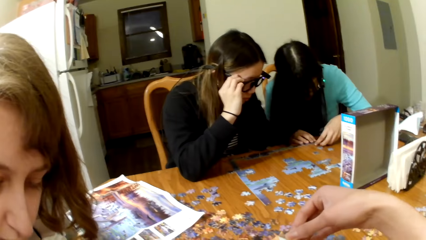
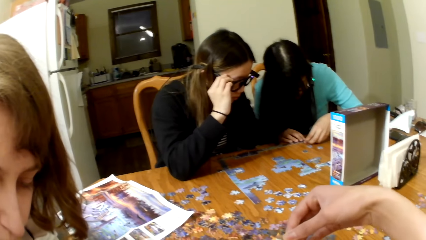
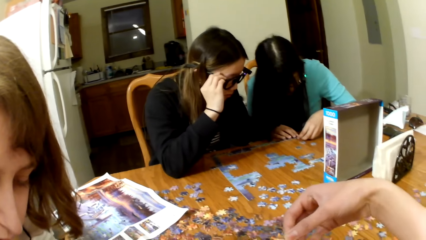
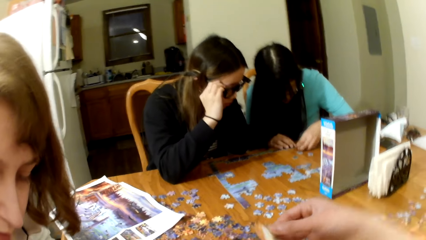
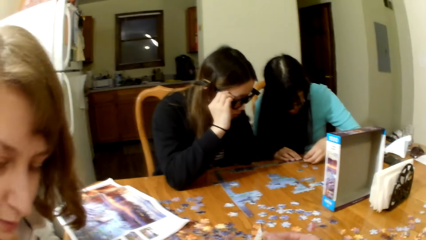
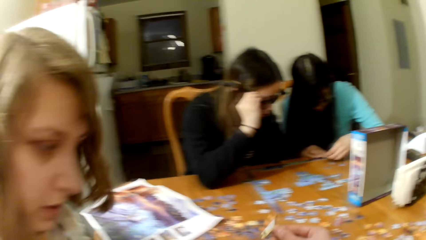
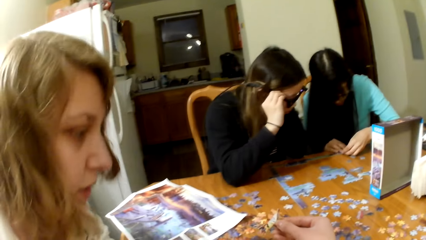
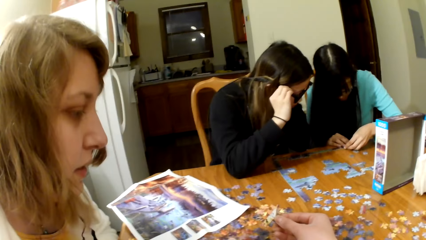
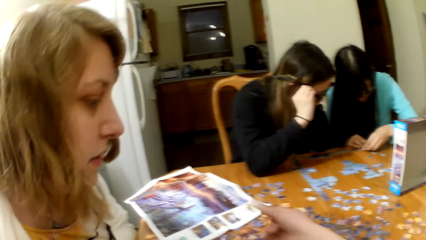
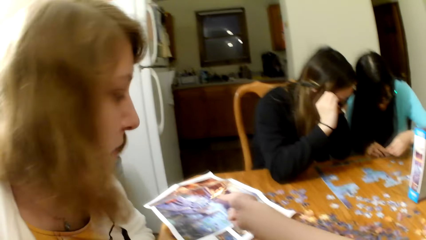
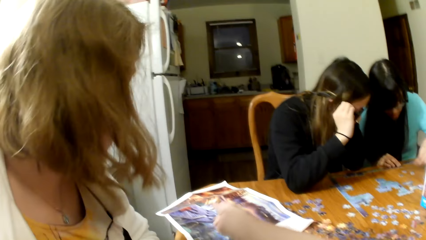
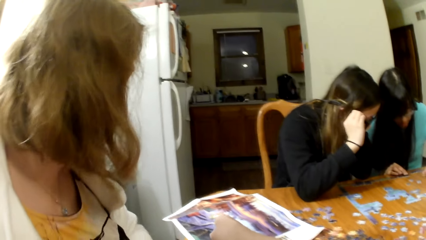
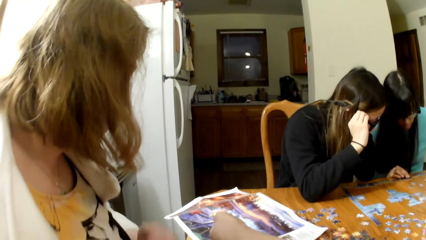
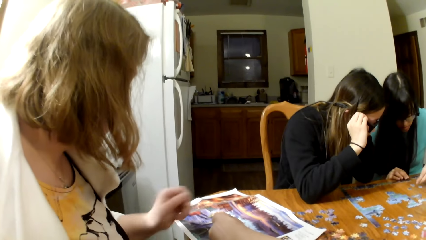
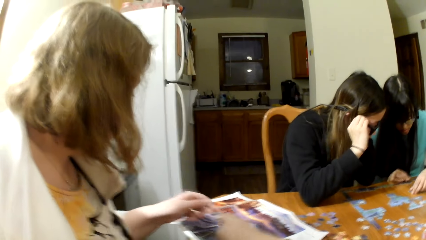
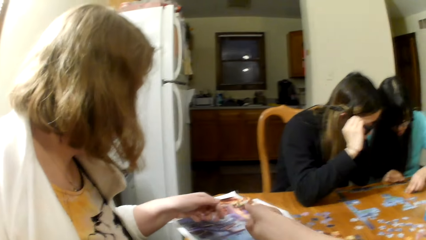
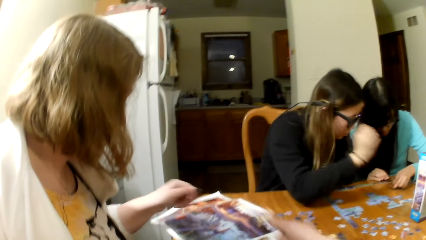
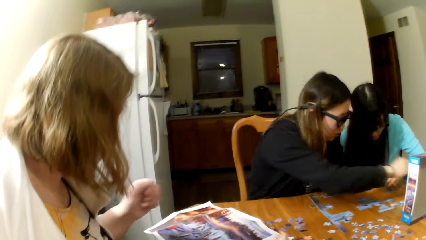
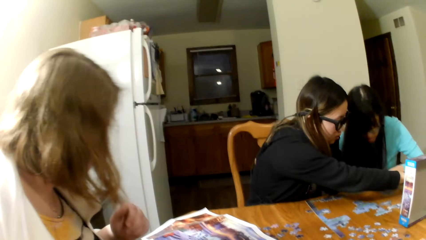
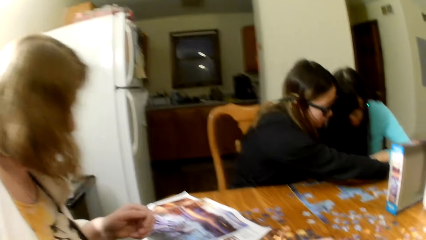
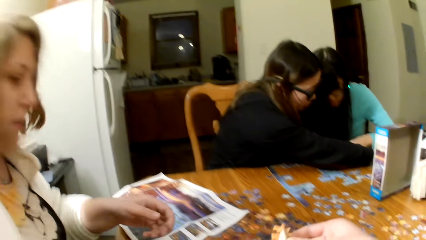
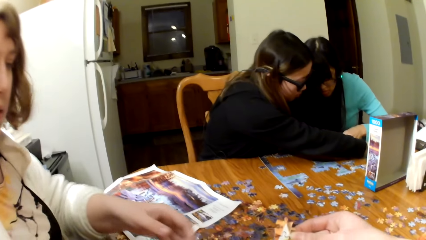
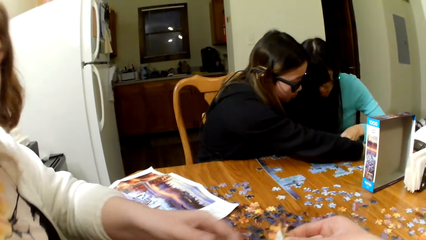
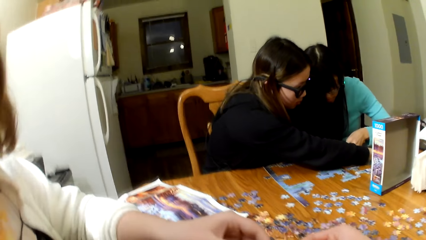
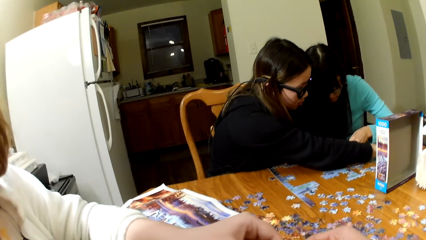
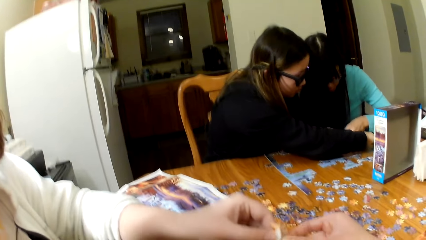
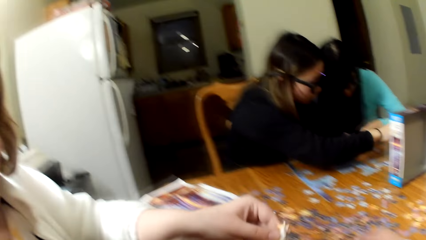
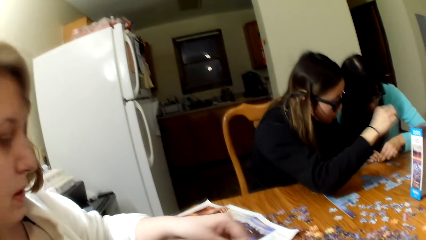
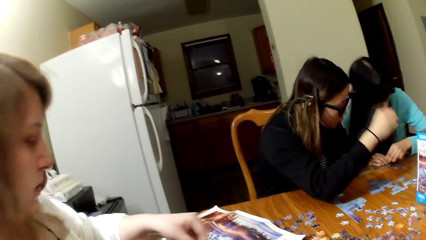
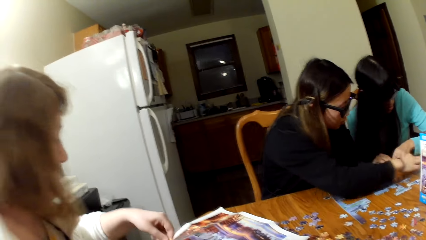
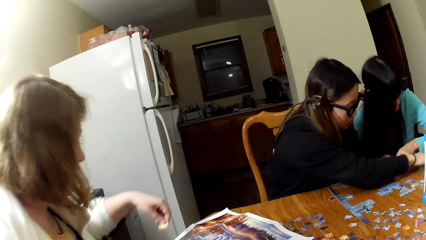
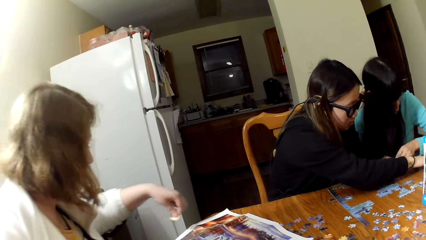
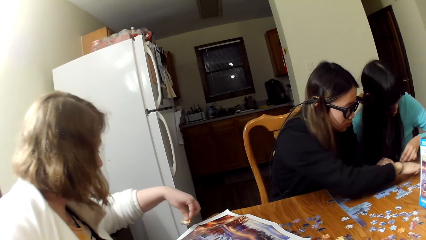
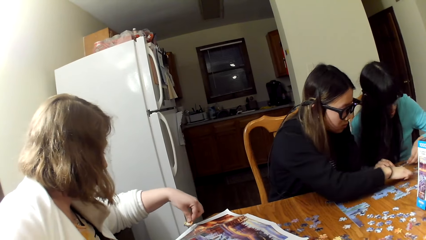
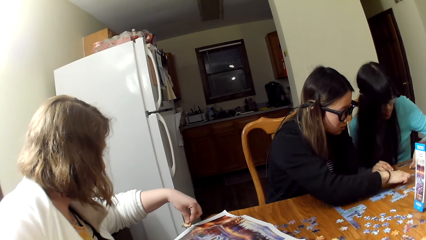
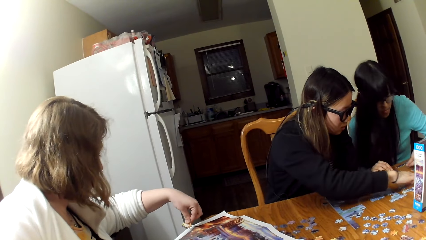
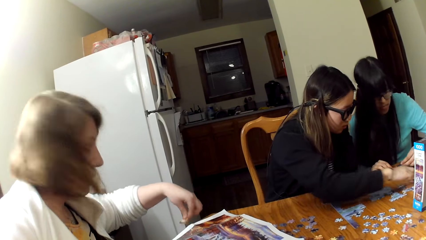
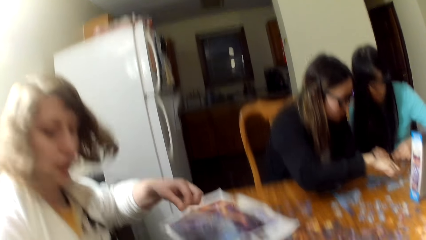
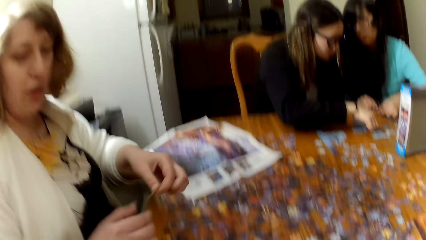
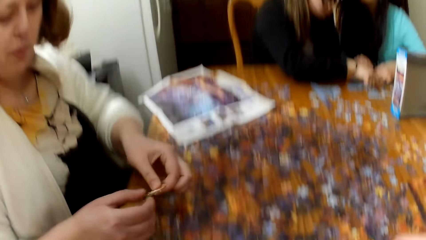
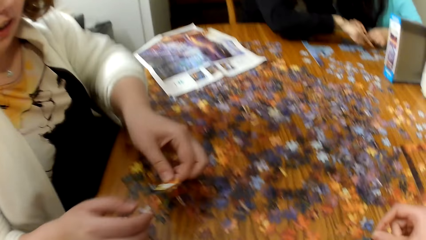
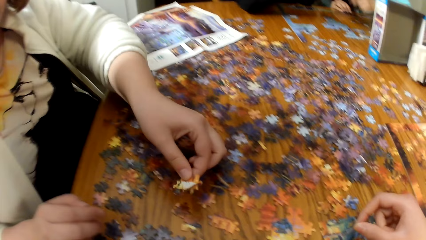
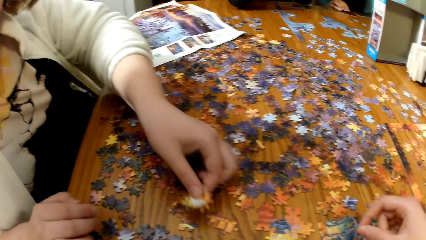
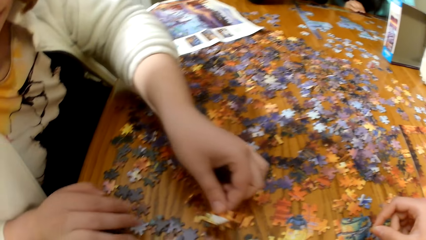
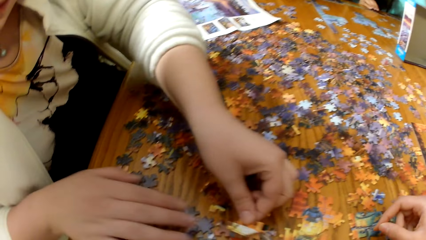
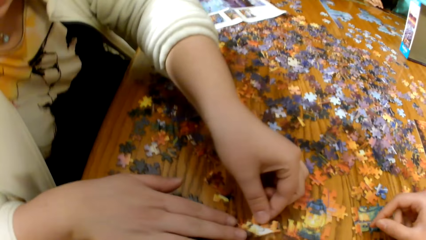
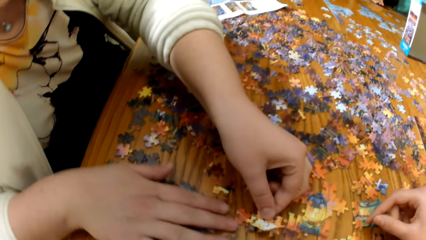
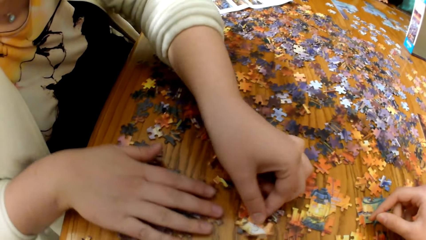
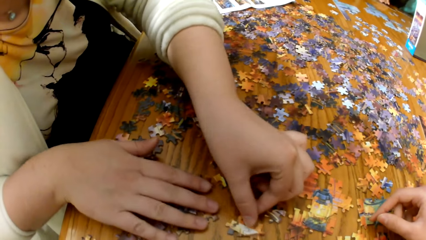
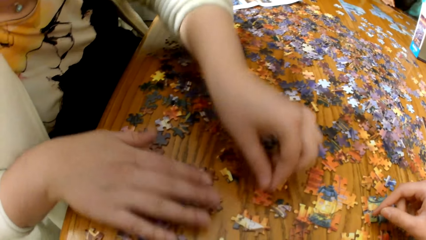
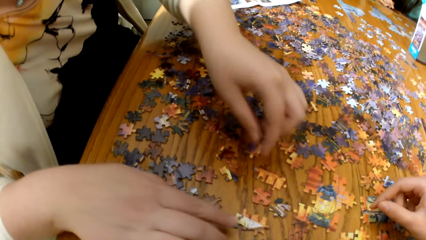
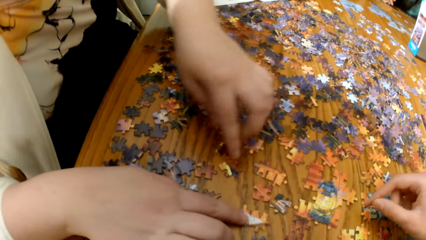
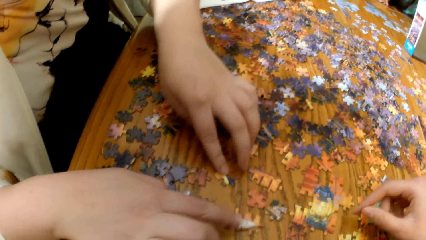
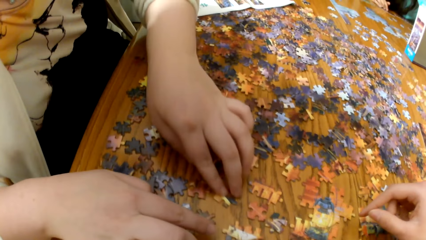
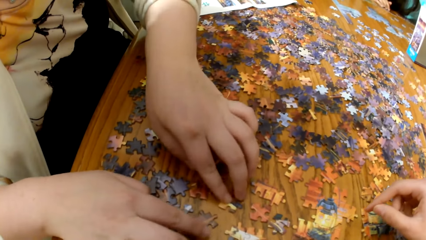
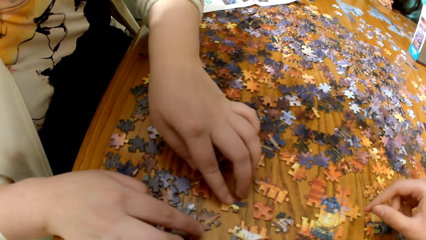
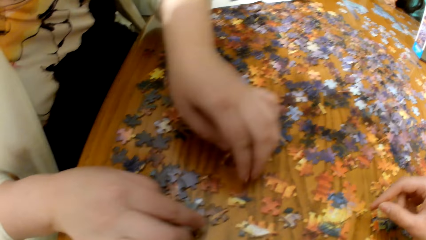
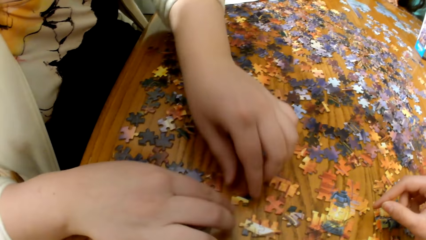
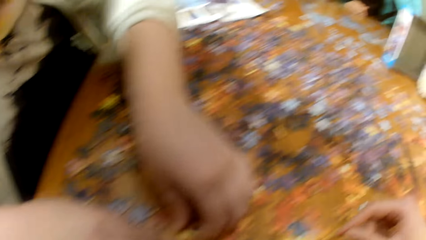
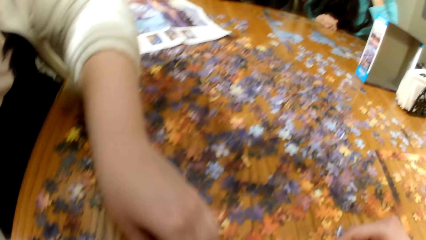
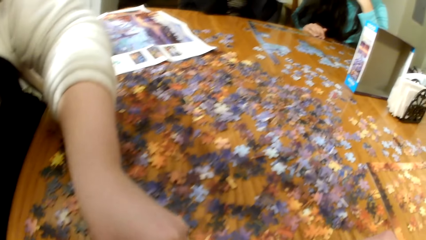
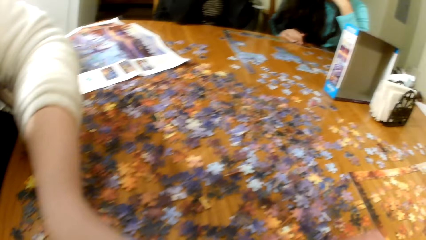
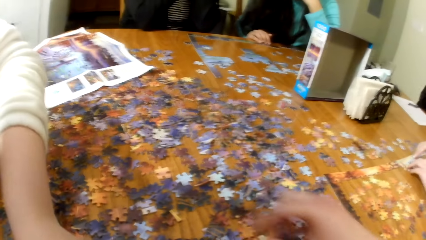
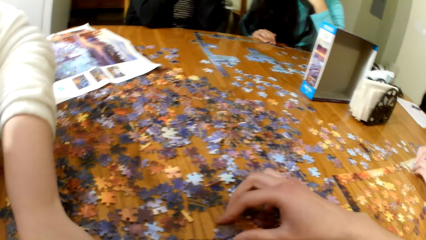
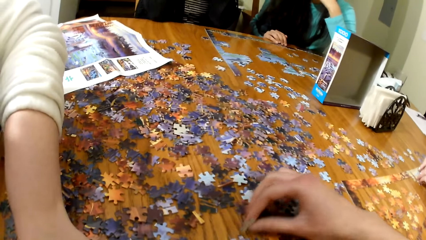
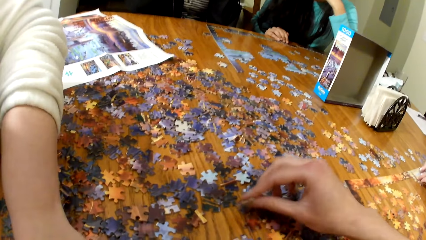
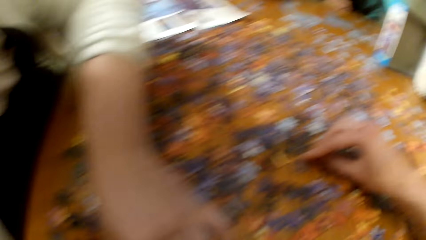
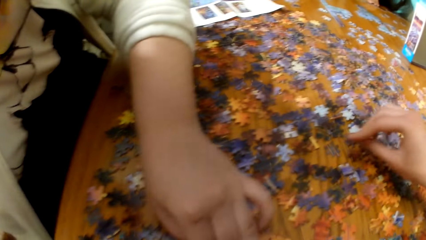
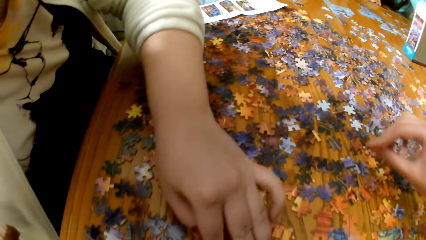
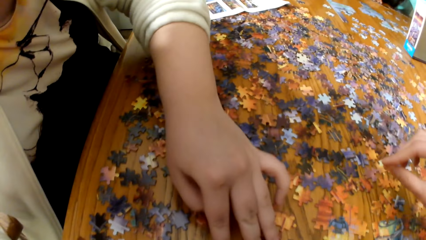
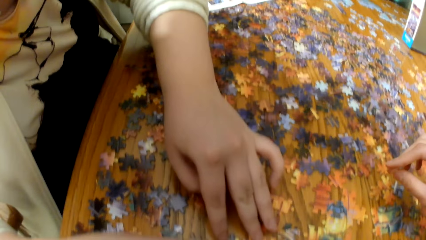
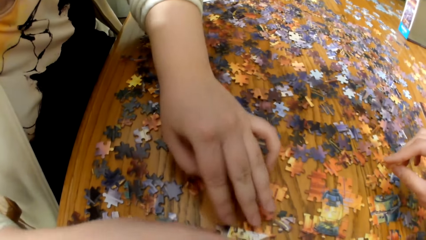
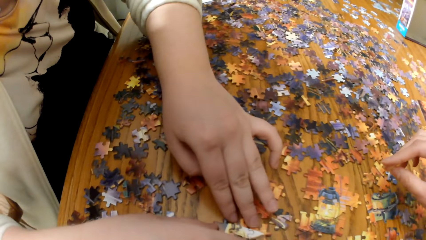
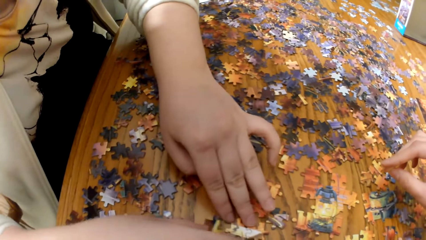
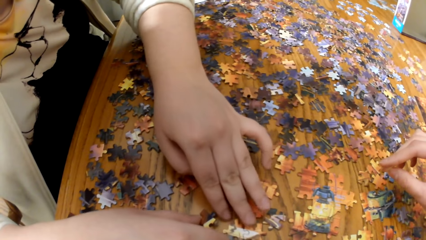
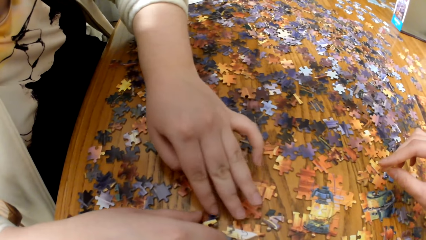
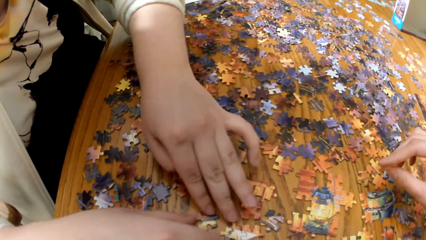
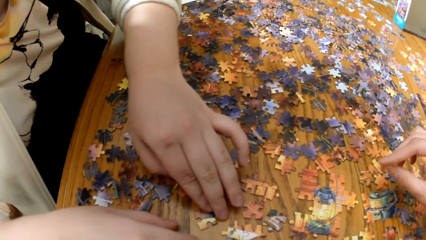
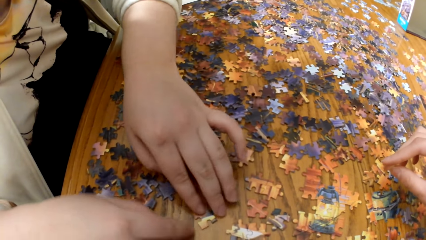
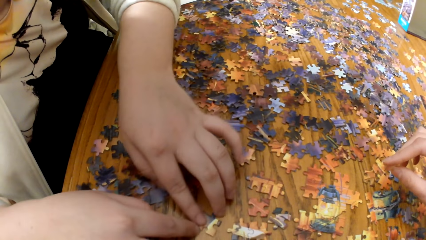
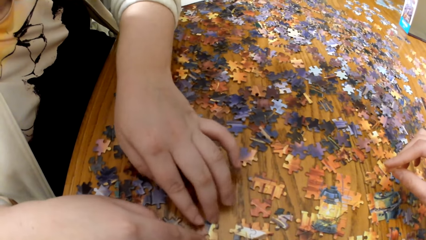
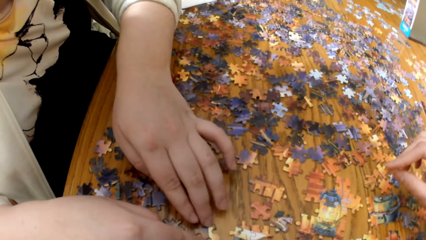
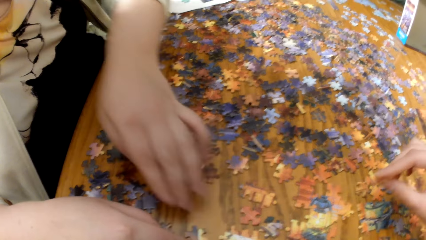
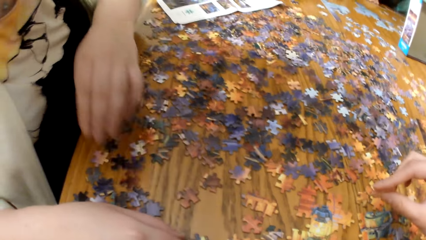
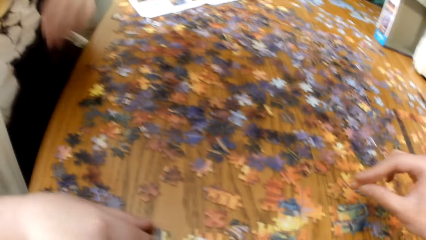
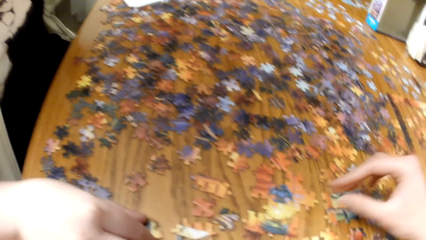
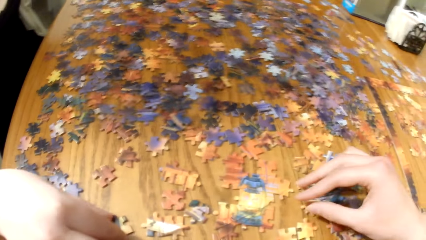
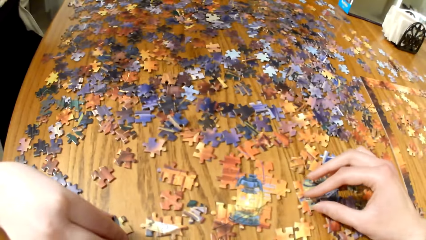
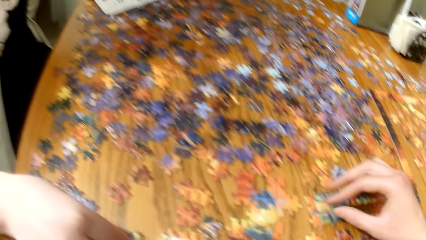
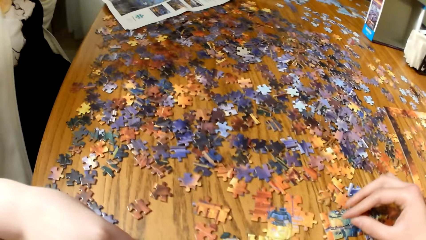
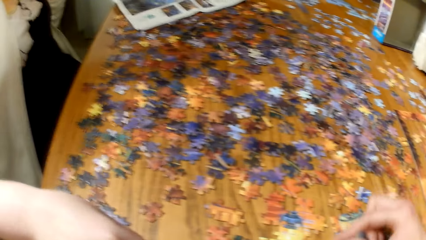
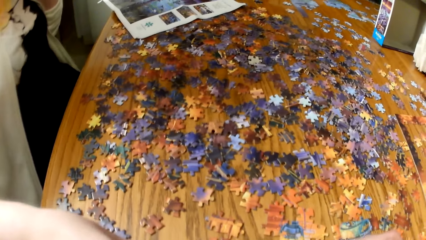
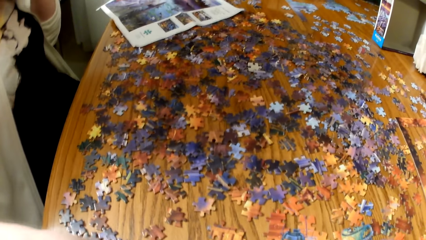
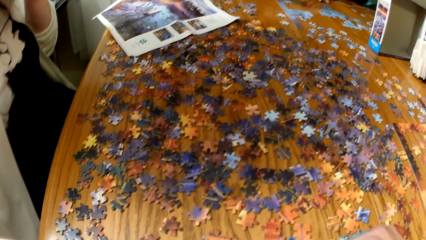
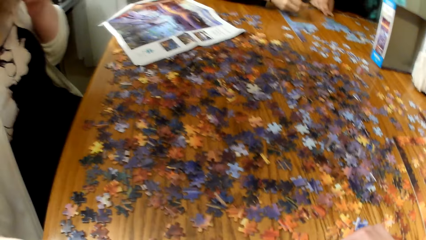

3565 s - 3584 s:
A lady plays the jigsaw puzzle. The lady takes the game piece from the camera wearer. The lady looks at the game piece, puts the game piece down and sorts the game pieces. The camera wearer plays the jigsaw puzzle.
